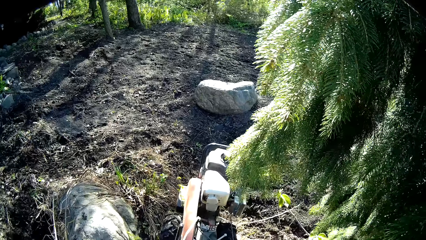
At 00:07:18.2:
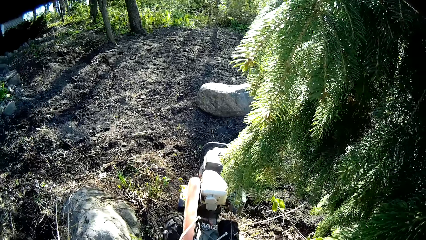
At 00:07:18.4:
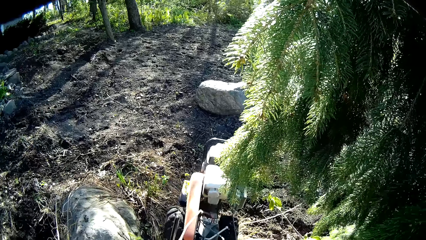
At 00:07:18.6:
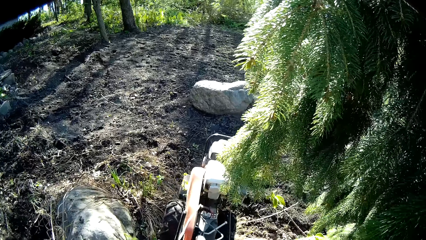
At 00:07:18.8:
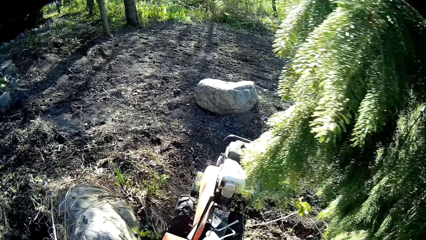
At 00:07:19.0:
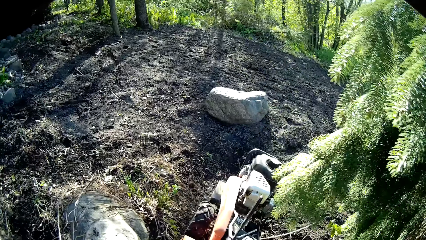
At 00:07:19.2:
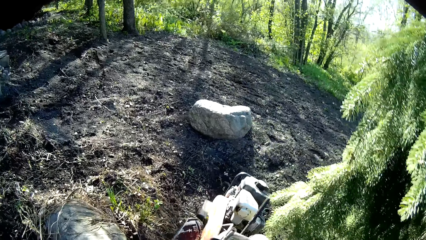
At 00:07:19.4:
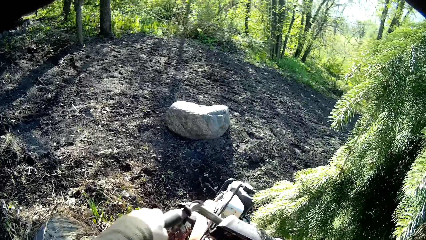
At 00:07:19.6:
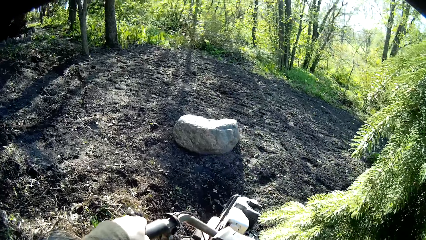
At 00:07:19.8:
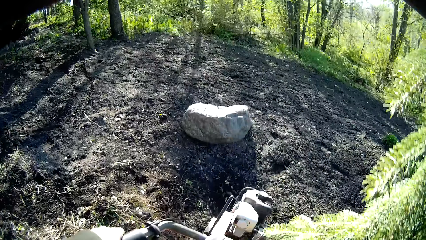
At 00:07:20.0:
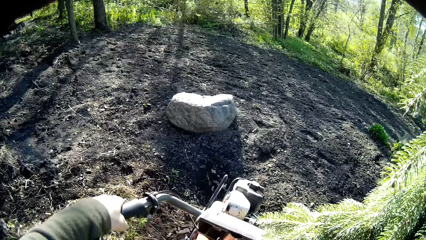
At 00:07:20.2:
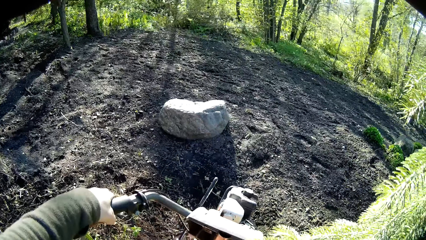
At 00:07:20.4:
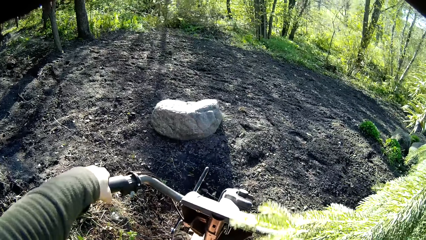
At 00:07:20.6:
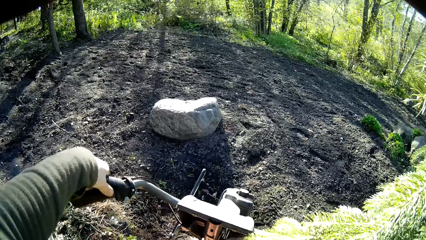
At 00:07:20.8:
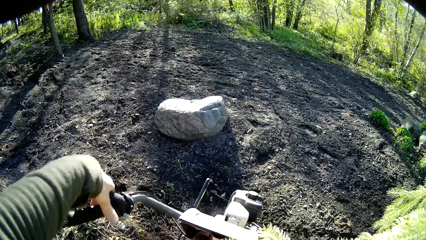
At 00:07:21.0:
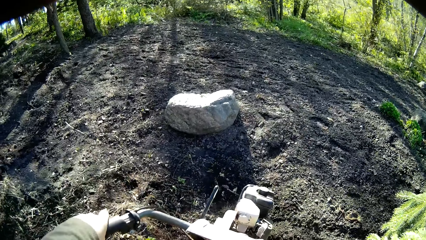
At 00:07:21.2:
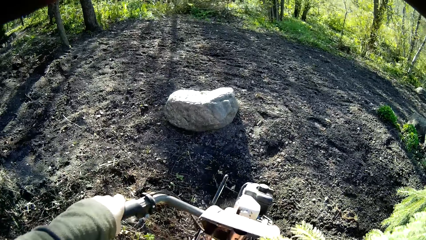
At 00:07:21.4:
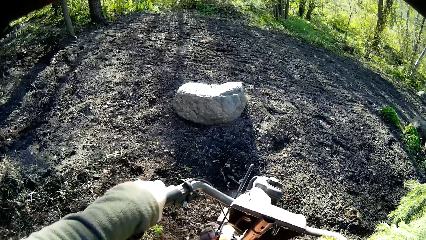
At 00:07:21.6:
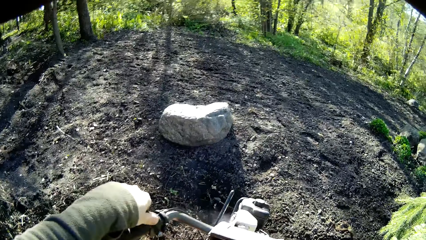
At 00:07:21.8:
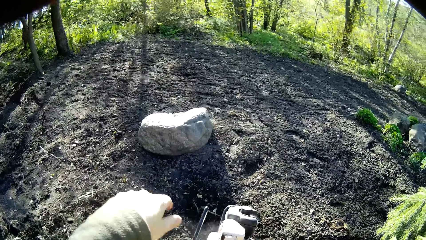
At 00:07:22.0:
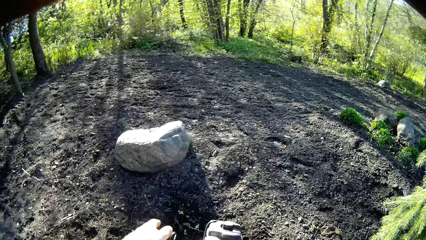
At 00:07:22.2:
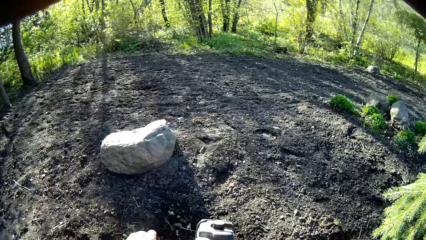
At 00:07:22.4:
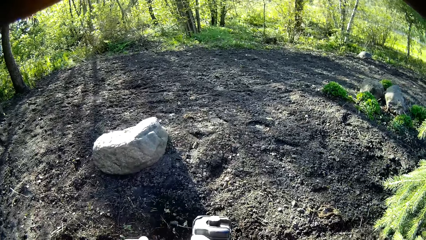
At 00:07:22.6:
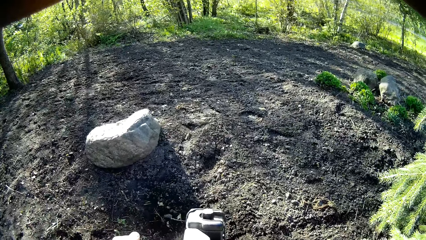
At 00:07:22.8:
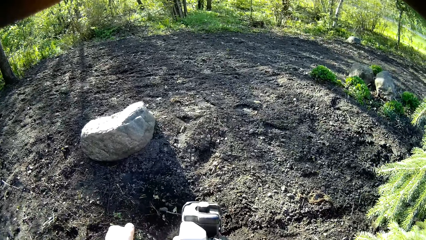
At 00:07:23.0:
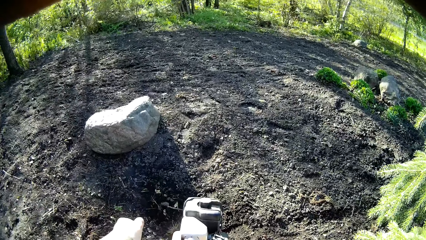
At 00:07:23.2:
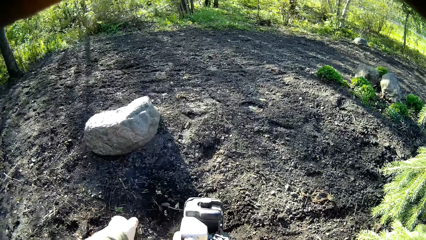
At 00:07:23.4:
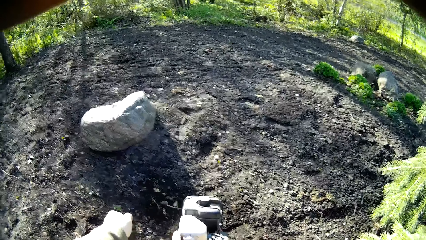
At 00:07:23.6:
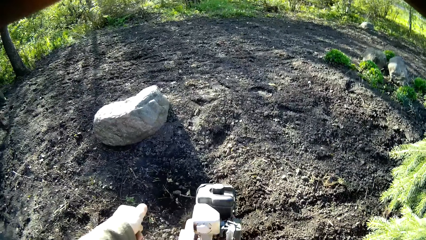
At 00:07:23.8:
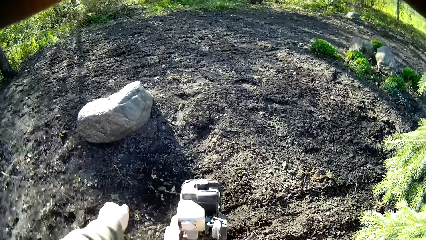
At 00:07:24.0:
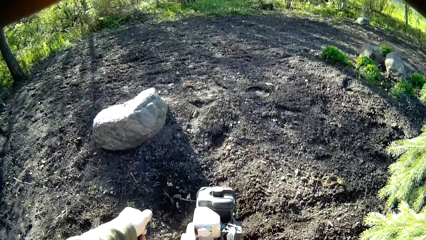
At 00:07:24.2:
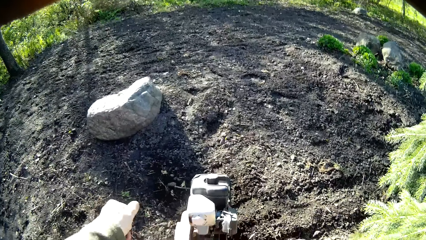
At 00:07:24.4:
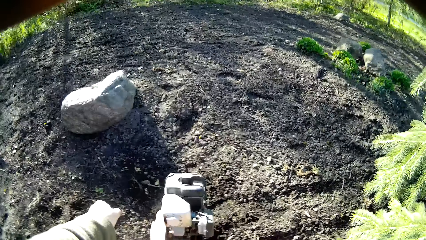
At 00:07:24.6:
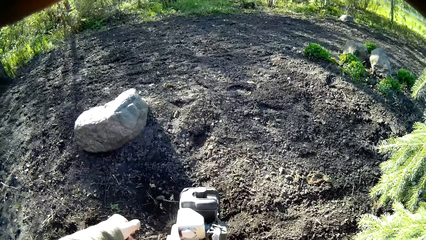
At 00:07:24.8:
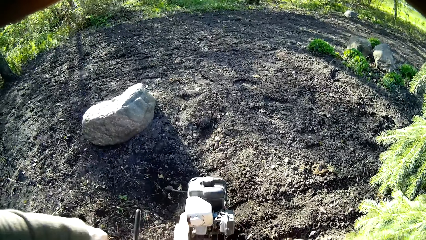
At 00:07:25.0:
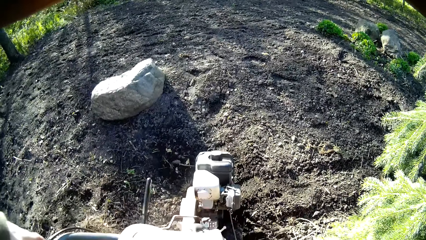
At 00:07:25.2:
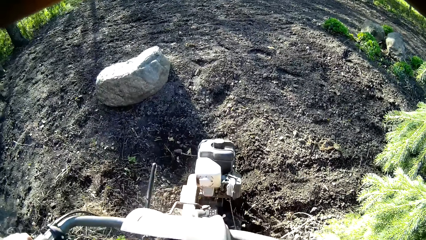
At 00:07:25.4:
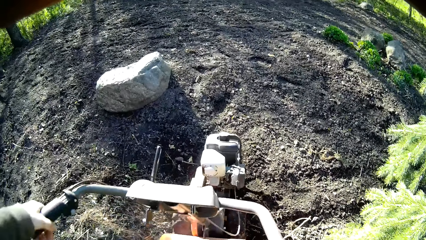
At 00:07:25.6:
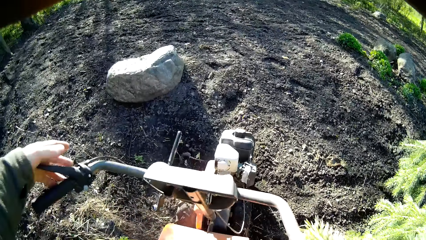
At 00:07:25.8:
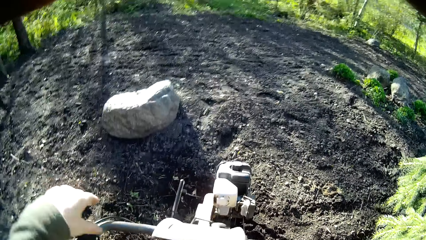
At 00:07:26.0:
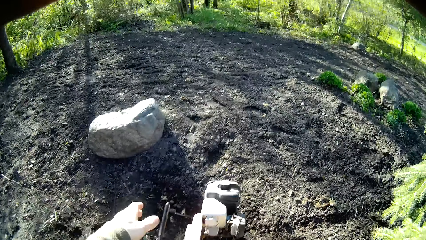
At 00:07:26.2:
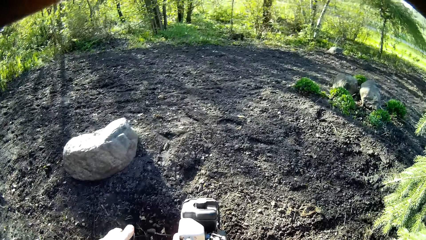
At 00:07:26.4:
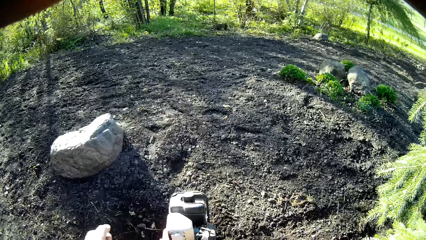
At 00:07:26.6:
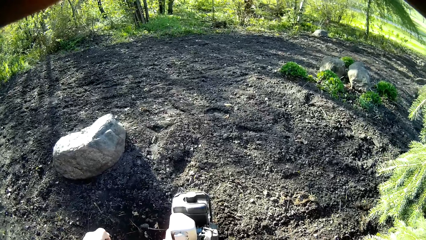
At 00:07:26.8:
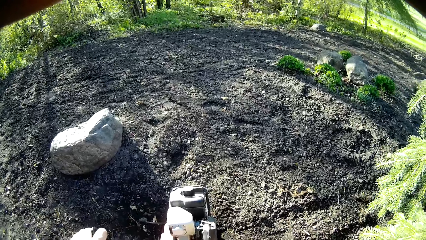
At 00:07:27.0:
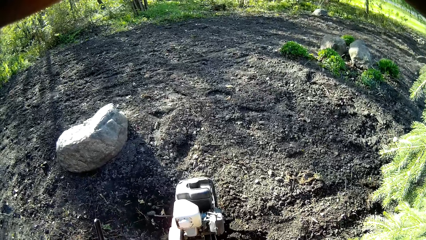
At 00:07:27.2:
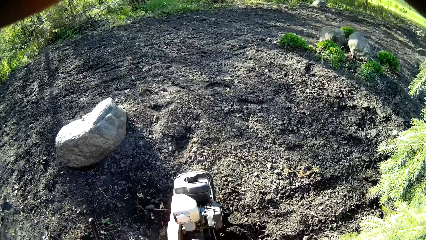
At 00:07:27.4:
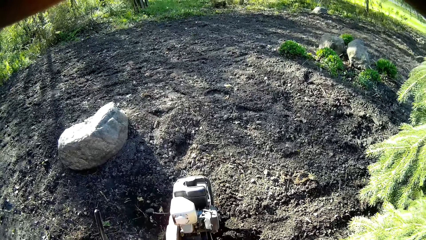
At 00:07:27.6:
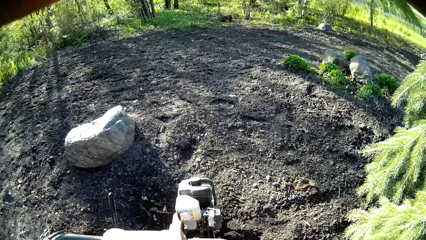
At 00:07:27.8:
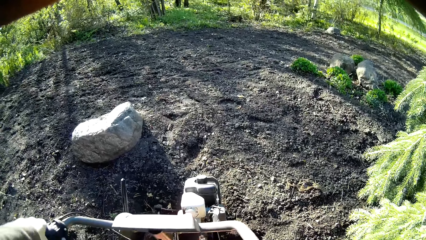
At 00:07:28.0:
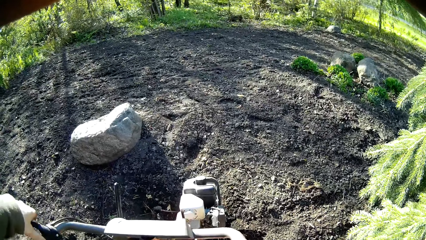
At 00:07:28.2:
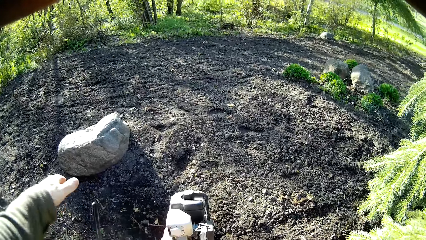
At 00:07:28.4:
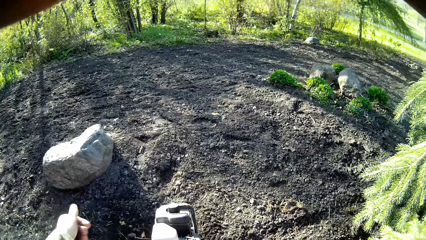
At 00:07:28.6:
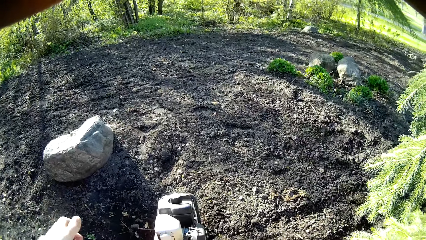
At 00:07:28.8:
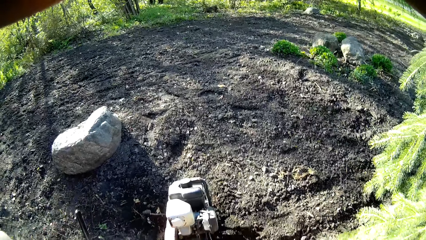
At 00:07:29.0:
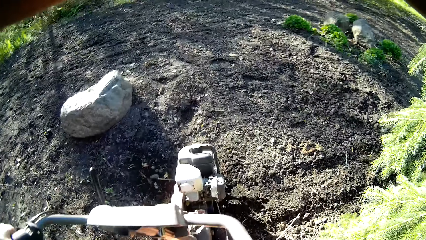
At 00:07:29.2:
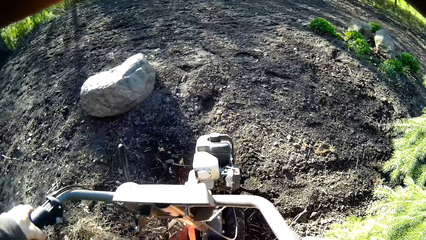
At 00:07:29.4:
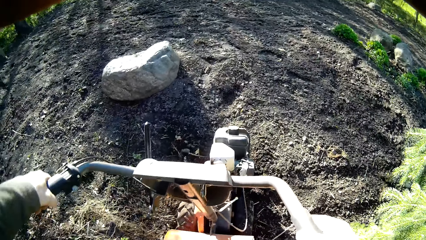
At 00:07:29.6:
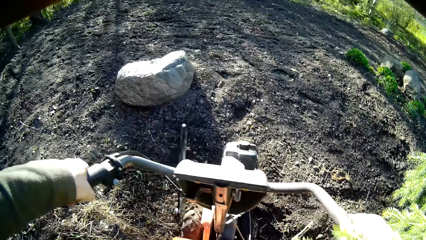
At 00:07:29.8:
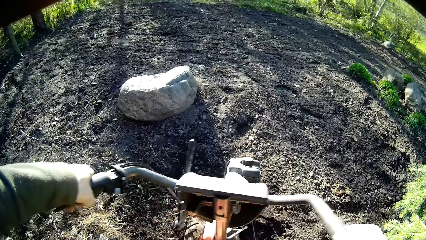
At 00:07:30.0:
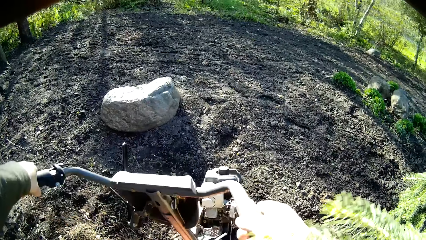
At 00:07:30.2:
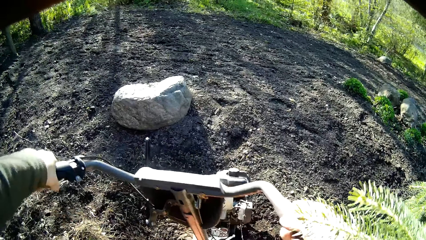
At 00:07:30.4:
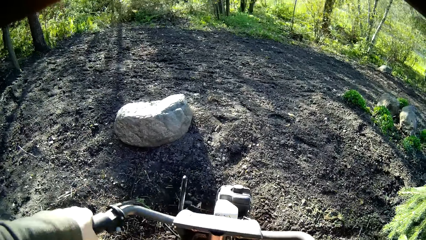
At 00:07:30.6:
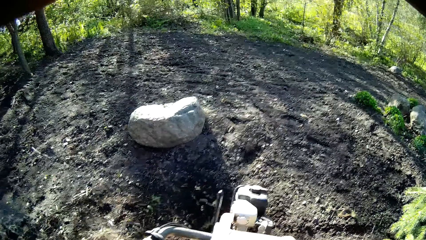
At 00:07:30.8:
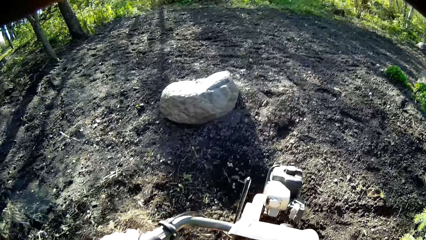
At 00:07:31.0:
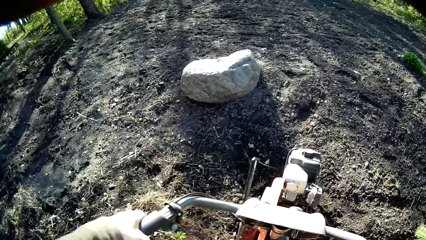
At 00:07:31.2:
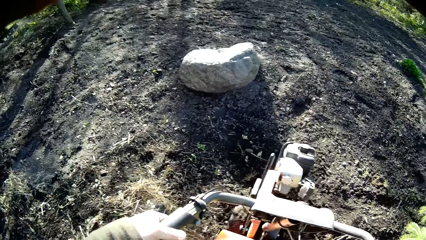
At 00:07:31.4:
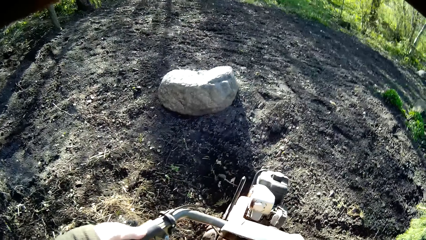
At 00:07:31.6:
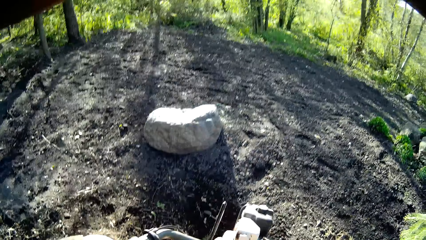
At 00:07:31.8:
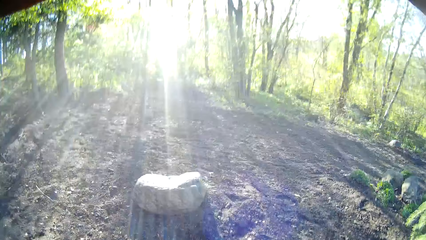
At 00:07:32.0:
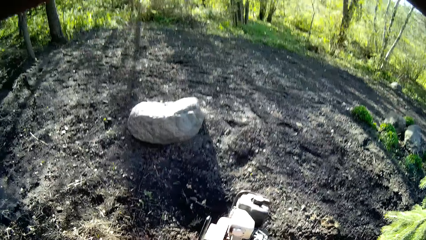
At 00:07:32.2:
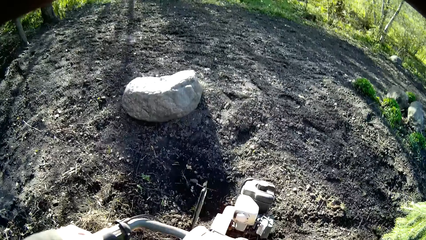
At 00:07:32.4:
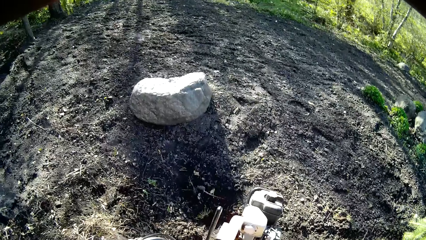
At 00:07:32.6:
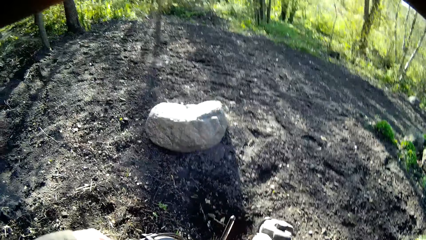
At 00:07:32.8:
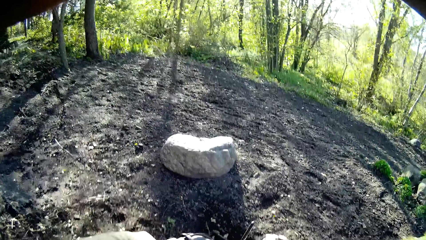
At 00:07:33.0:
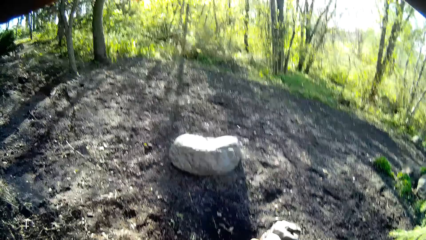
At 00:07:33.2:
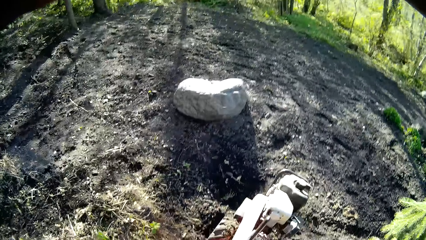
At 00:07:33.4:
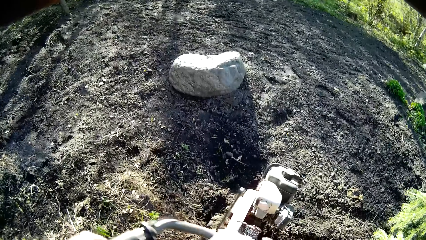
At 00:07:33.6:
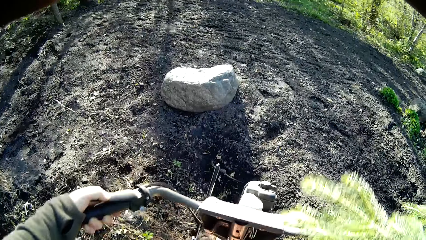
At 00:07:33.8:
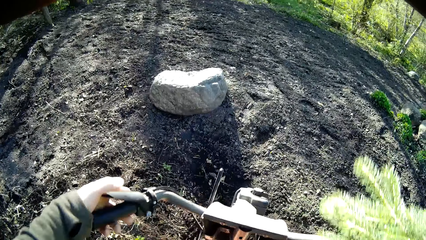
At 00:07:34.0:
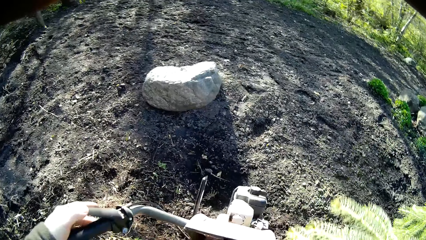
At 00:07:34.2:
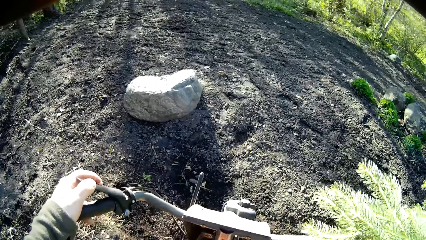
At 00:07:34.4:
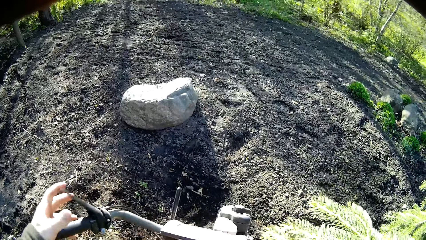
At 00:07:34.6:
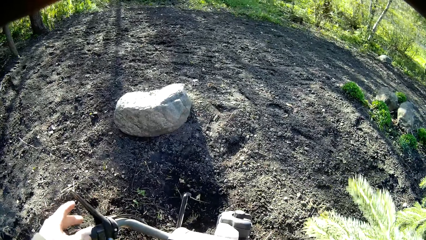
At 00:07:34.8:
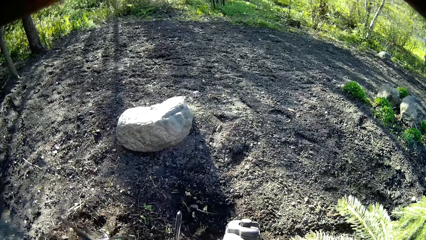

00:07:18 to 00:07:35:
The camera wearer presses the hand brake on the soil tiller with his left hand. He pushes down the handle on the soil tiller with his left hand. He holds the gear handle. He moves the hand to the brake. He pushes down the handle on the soil tiller with his left hand repeatedly. He holds the left handle of the soil tiller with his left hand.
